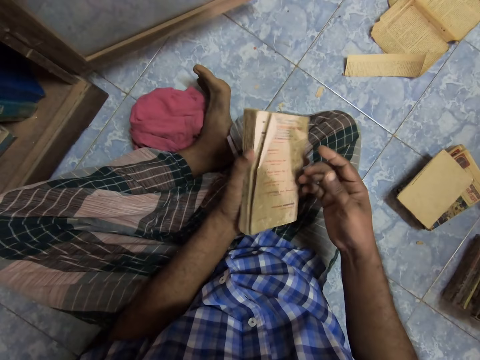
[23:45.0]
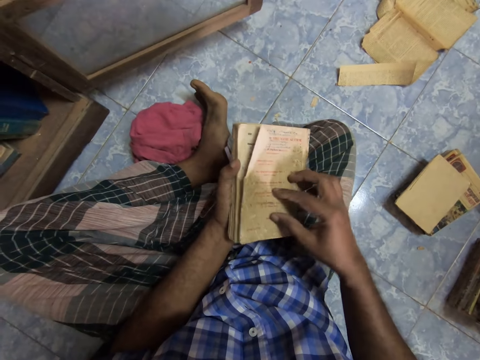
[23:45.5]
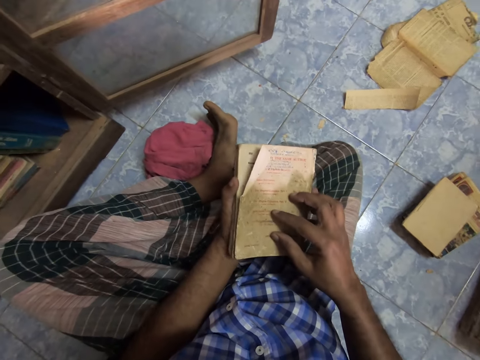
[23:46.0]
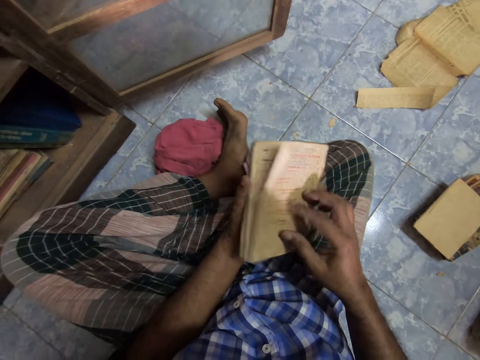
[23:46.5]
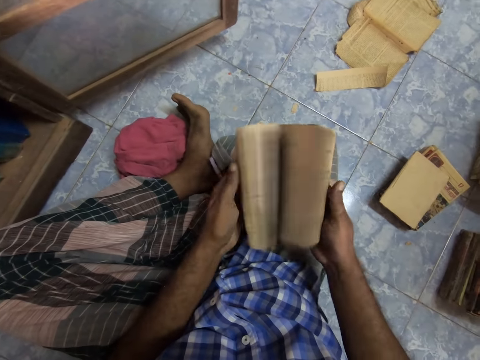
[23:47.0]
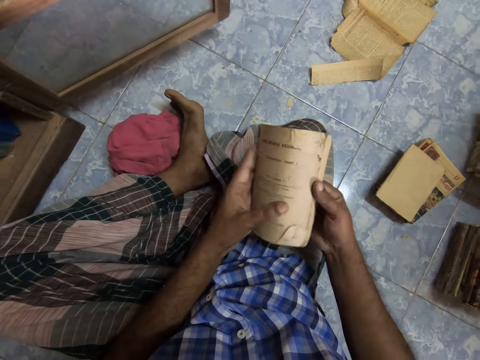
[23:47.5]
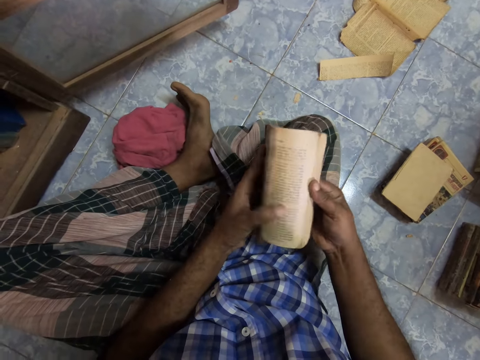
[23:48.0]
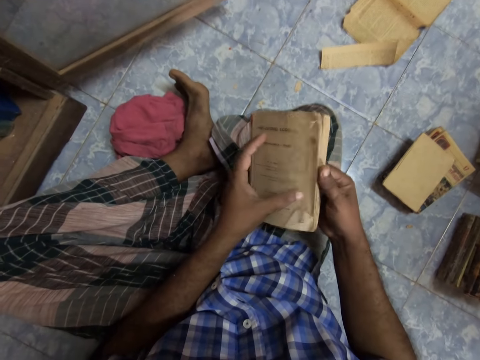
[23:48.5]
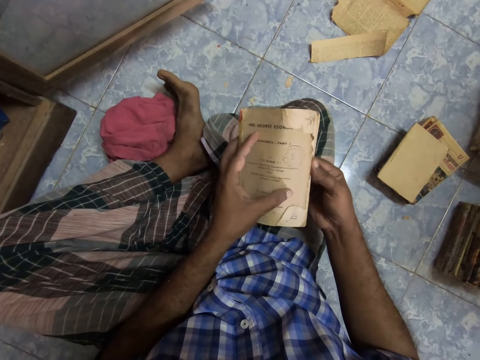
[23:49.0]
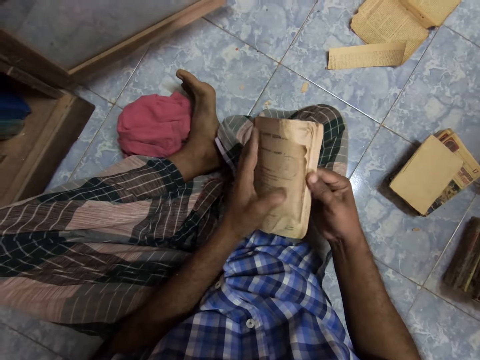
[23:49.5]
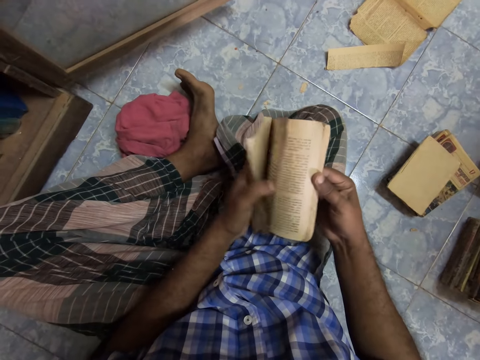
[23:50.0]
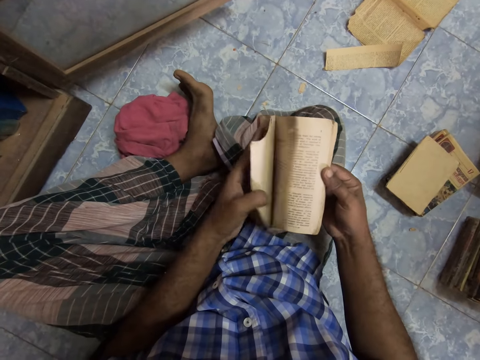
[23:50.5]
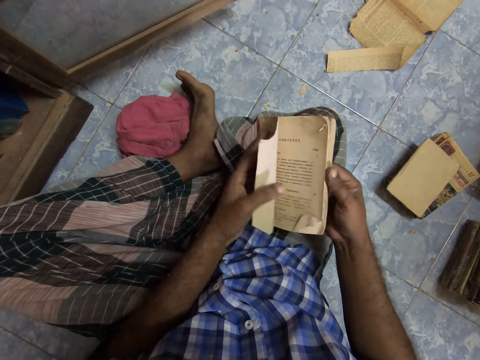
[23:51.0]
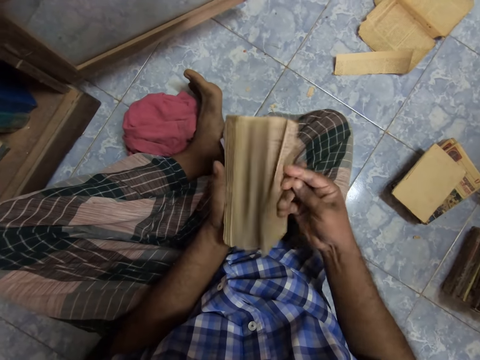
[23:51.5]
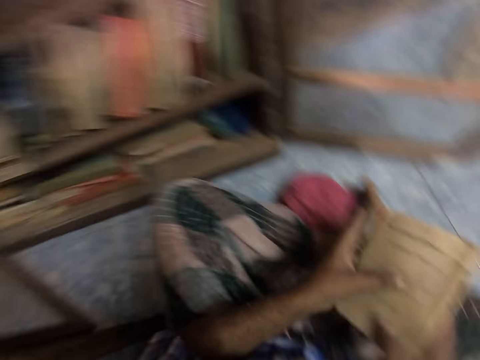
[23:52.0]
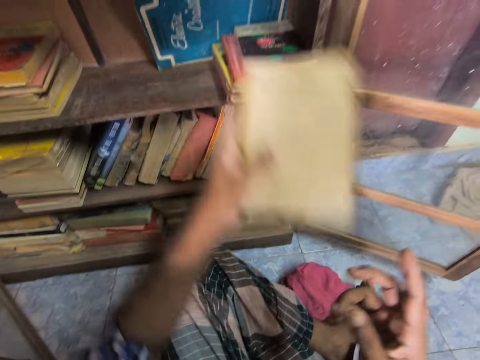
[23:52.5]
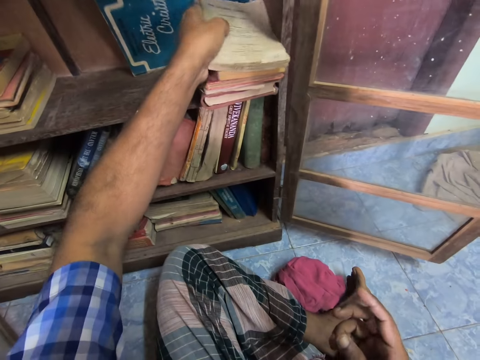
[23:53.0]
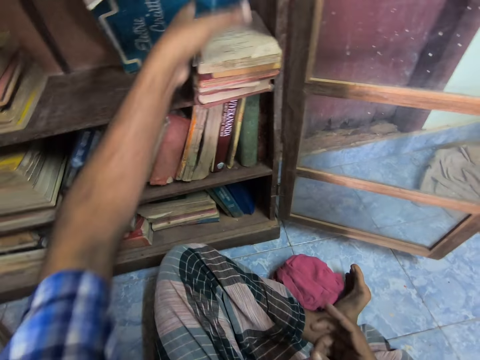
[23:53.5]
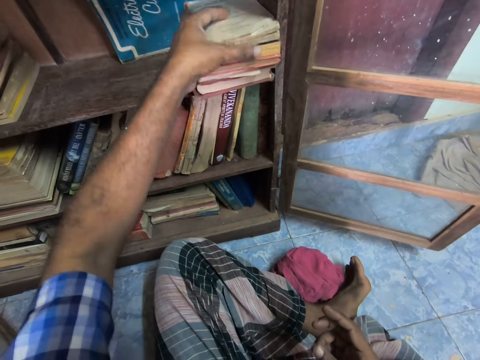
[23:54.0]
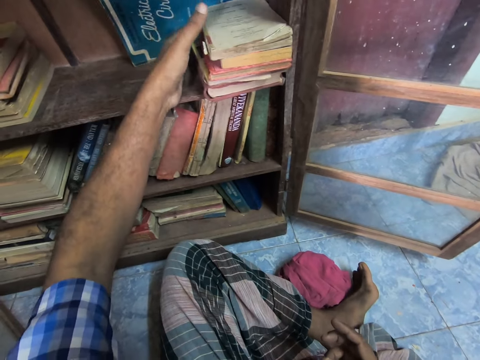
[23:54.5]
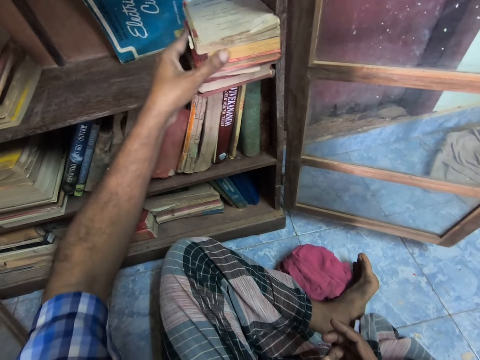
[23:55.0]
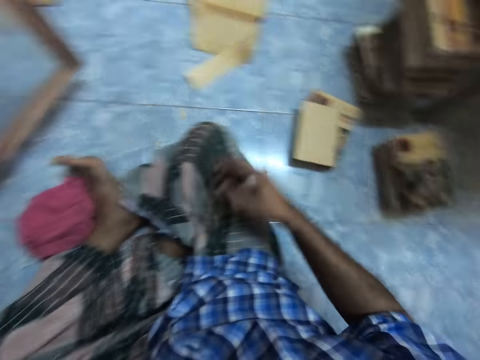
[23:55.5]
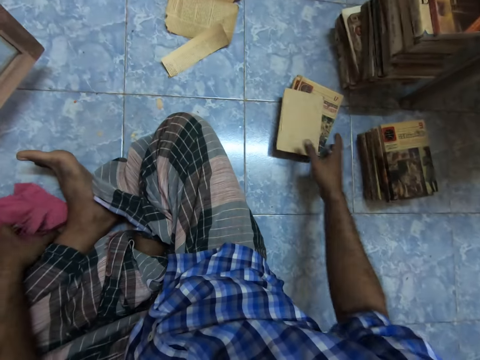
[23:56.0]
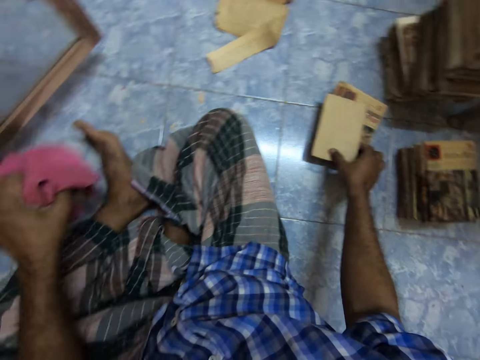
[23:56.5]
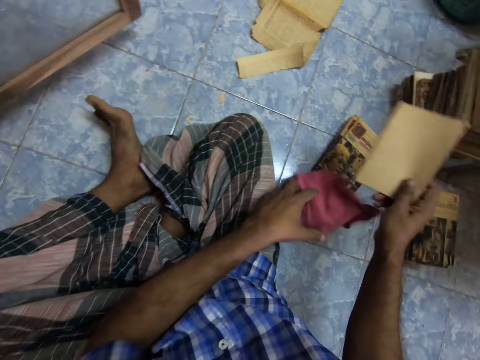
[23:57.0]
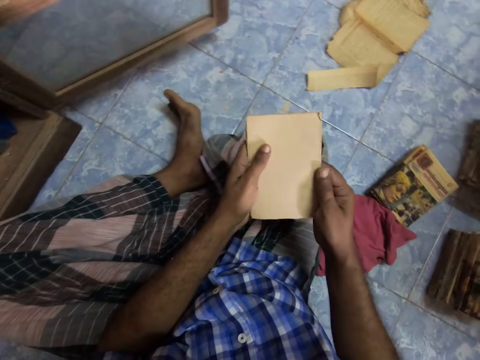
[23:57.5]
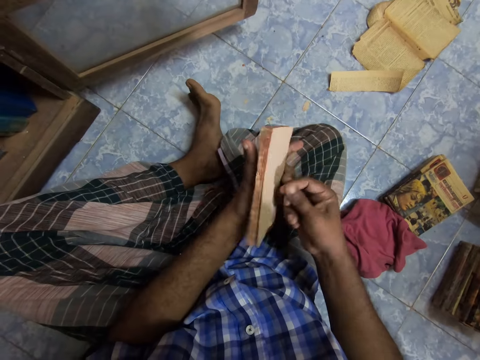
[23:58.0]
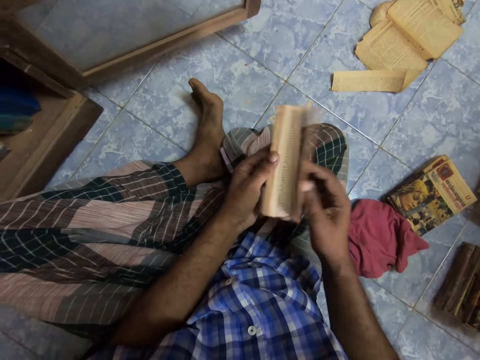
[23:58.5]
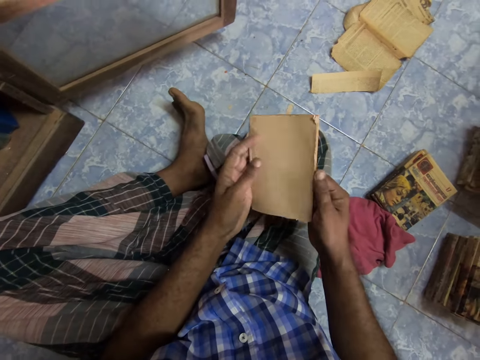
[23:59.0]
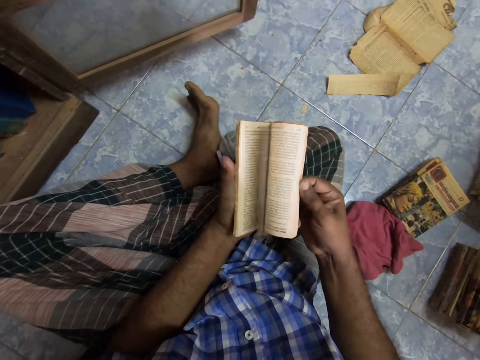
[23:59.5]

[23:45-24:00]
The camera wearer opens a book. They hold the book. They flip the pages of the book. They flip the pages of the book again. They open the book page. They flip the pages of the book. They arrange the book in the cabinet. They put the book on the shelf. They pick up the book. They put the cloth on the floor. They pick up the cloth. They flip the pages of the book. They open the book.

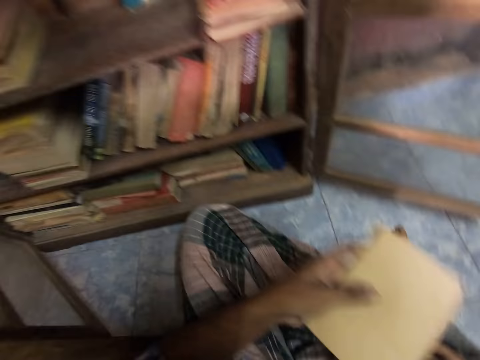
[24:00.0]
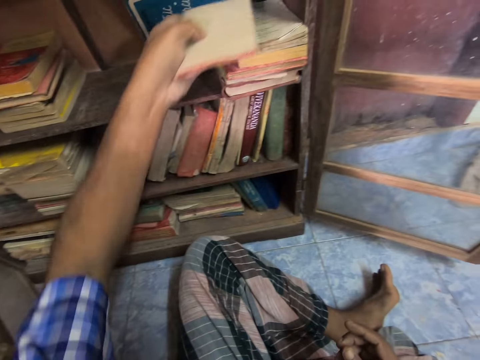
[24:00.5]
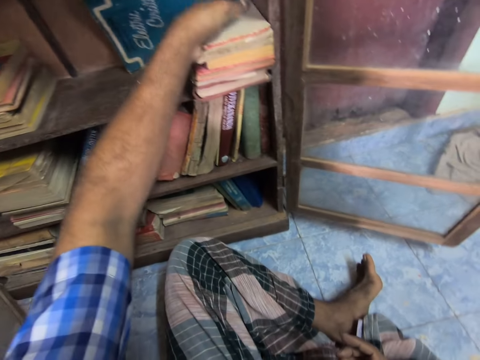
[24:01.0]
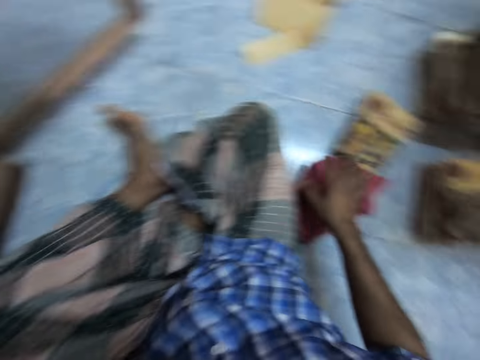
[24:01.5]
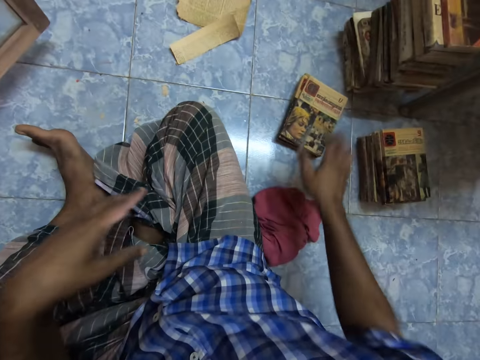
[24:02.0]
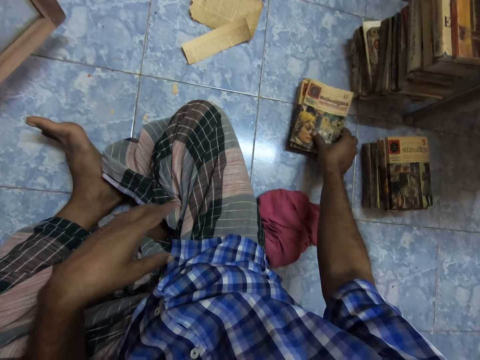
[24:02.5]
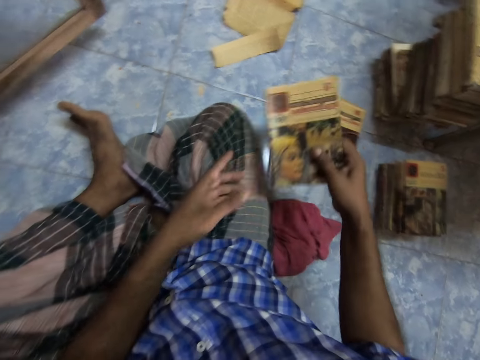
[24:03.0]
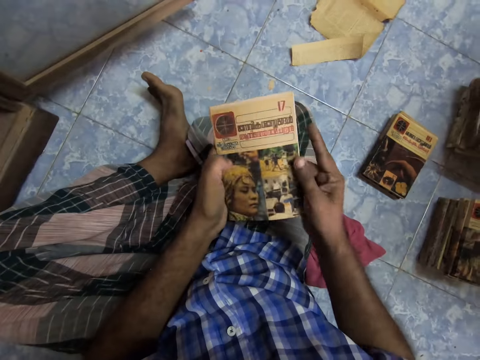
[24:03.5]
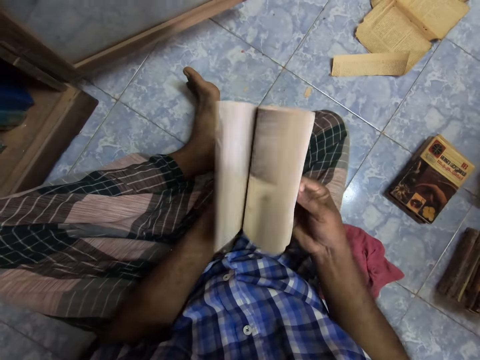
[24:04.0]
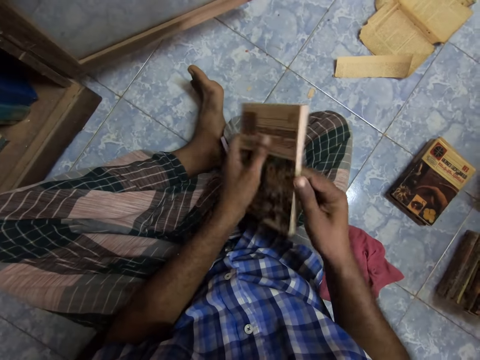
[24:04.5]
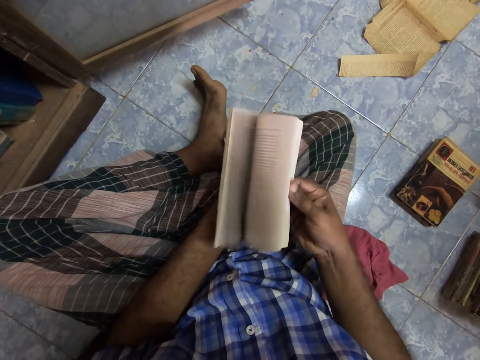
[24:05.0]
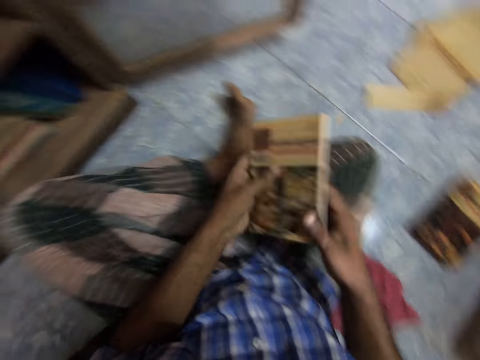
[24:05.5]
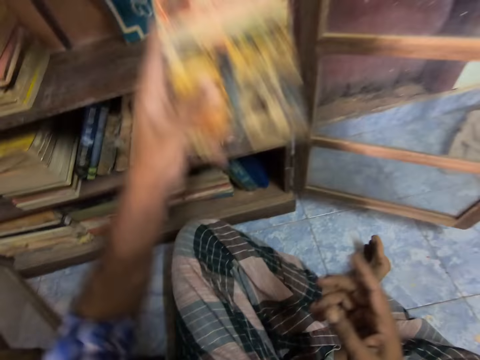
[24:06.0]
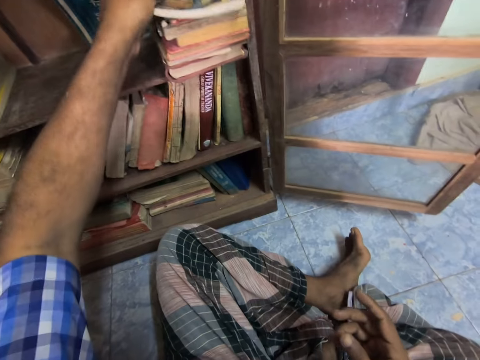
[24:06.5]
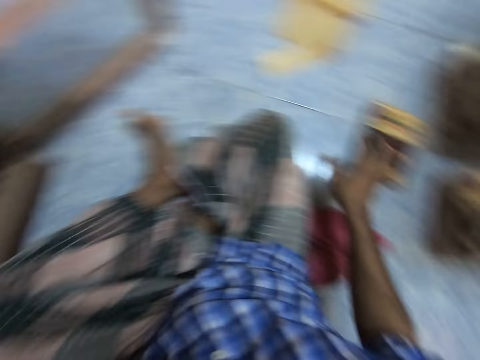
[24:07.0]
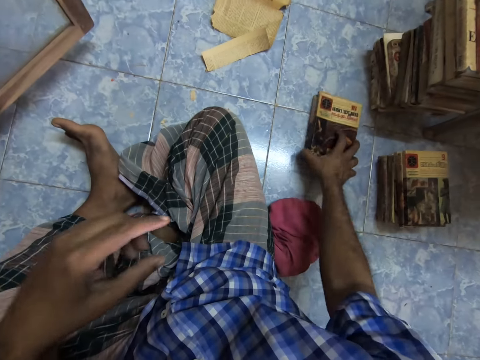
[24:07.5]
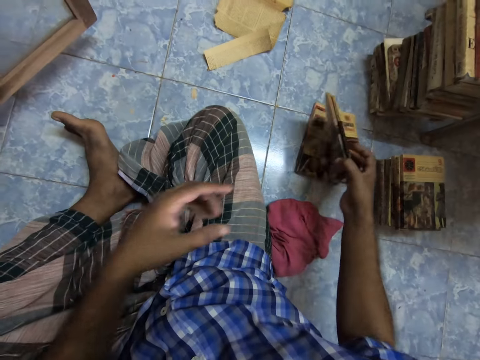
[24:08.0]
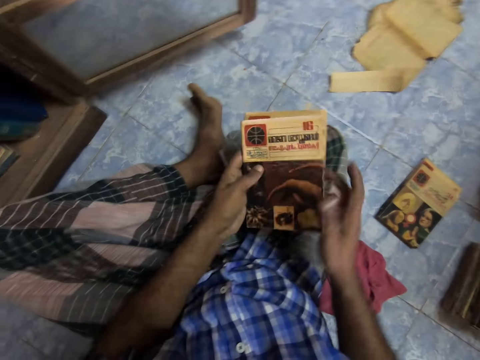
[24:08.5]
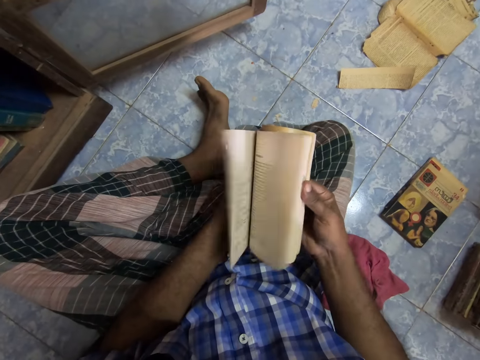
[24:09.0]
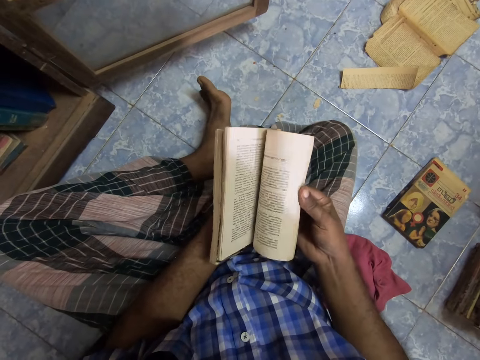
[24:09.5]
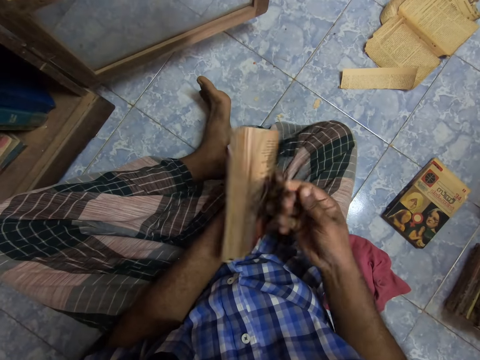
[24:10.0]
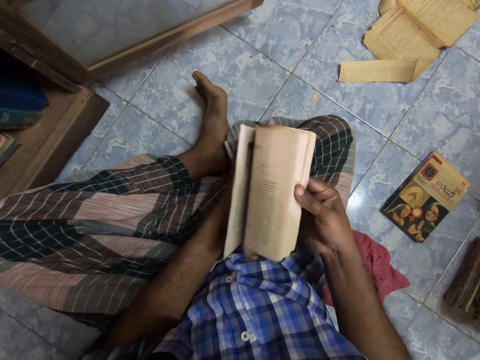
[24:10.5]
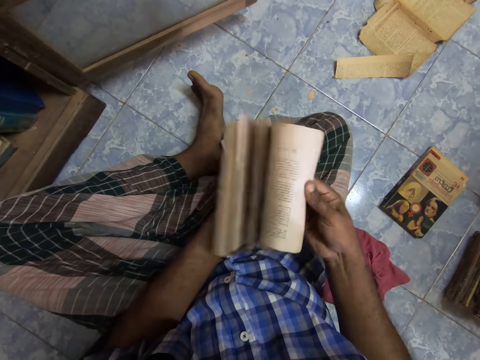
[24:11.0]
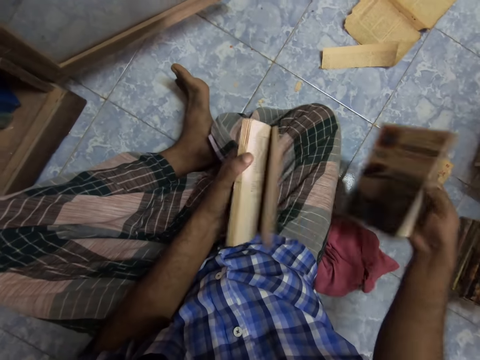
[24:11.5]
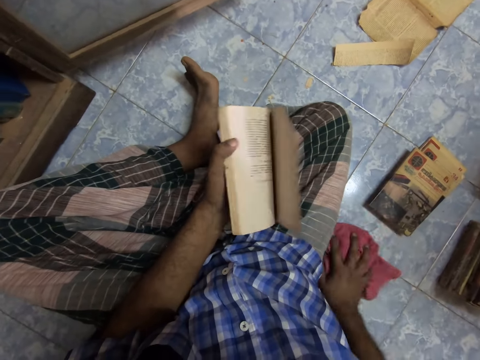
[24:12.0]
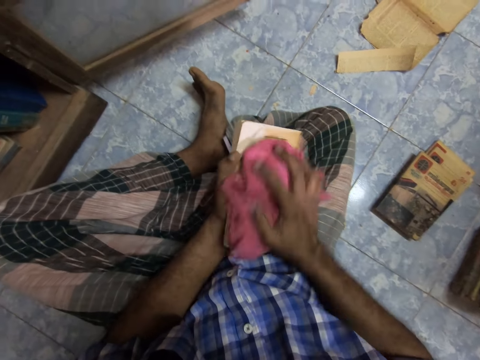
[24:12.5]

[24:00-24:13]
The camera wearer flips pages of the book. They arrange the book in the cabinet. They turn around. They move a rug cloth. They drop the cloth on the floor. They pick up the book. They flip pages of the book. They flip pages of the book again. They arrange the book in the cabinet. They pick up the book. They flip pages of the book. They flip pages of the book again. They put the book on the book. They pick up the rug cloth from the floor.
